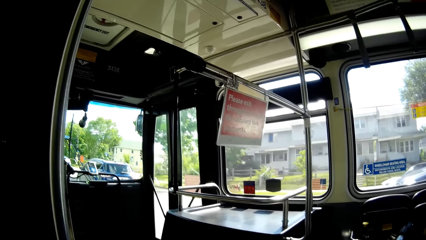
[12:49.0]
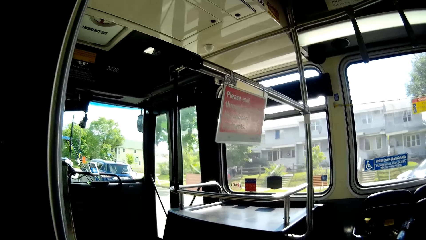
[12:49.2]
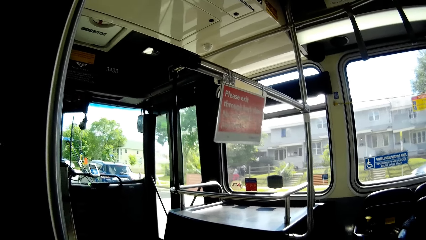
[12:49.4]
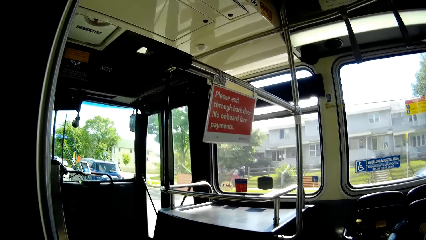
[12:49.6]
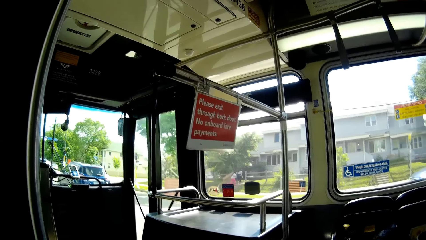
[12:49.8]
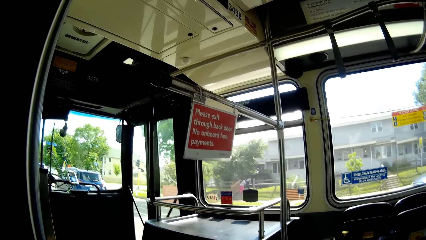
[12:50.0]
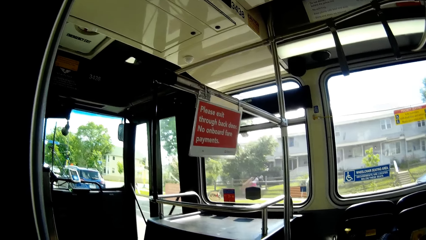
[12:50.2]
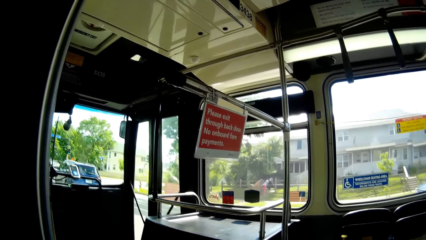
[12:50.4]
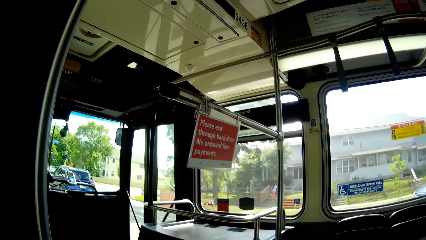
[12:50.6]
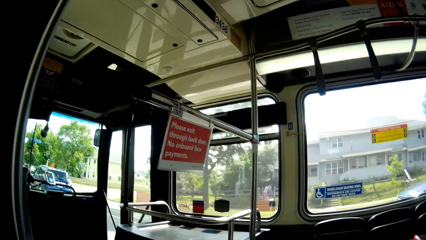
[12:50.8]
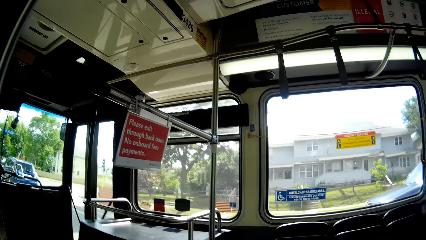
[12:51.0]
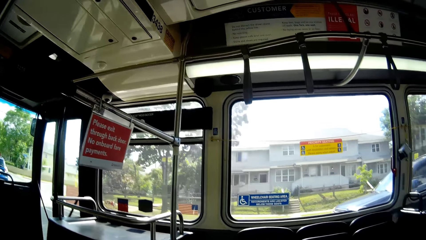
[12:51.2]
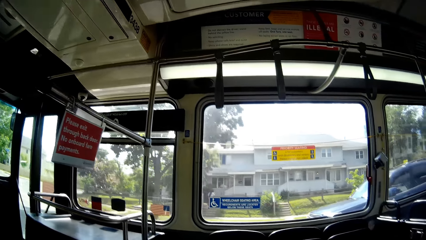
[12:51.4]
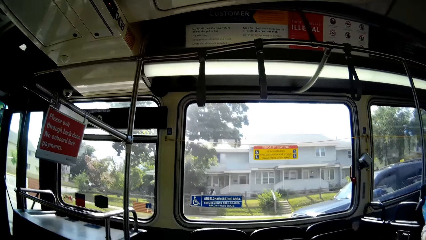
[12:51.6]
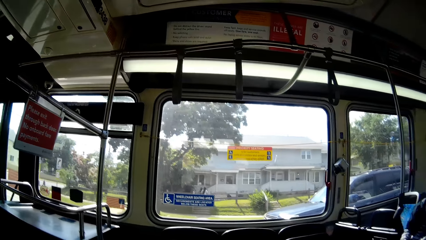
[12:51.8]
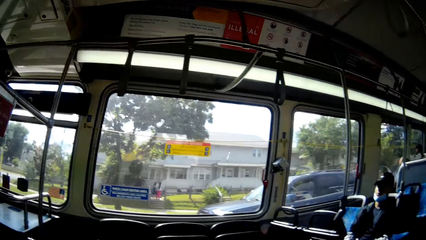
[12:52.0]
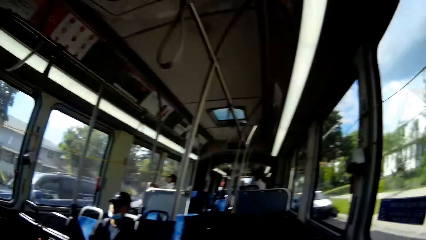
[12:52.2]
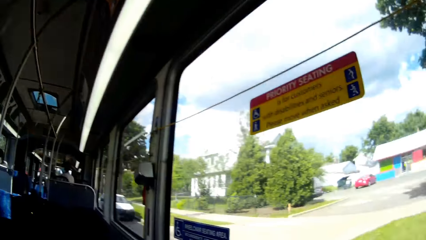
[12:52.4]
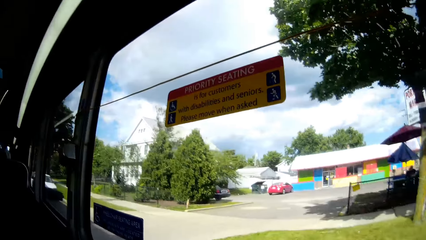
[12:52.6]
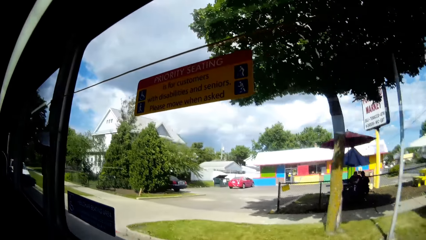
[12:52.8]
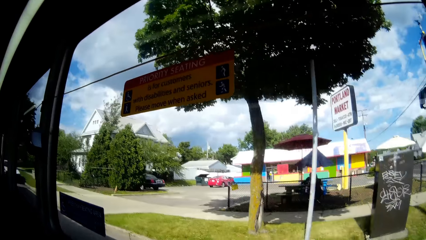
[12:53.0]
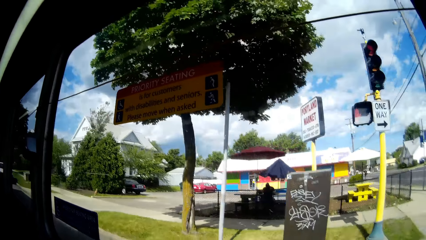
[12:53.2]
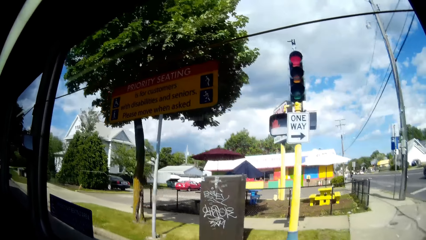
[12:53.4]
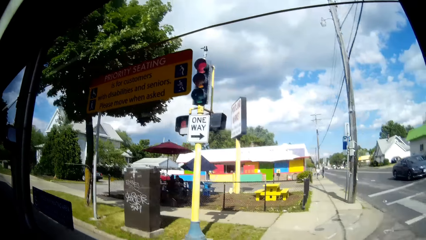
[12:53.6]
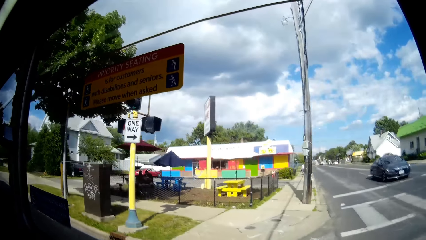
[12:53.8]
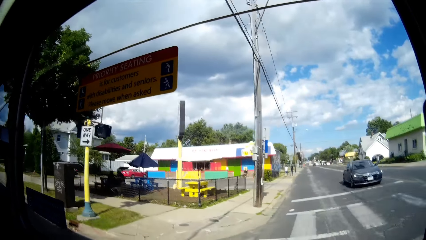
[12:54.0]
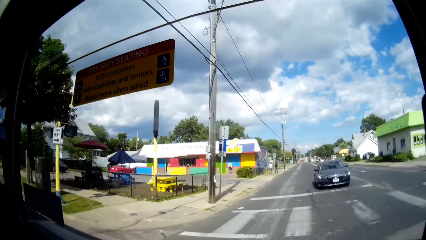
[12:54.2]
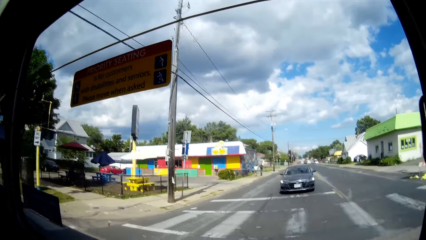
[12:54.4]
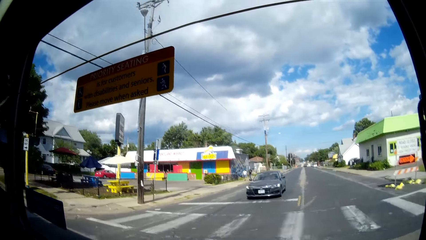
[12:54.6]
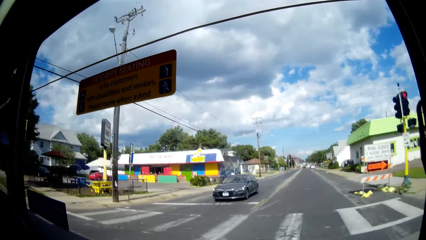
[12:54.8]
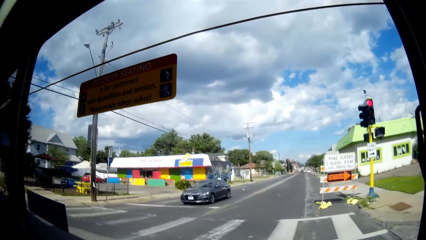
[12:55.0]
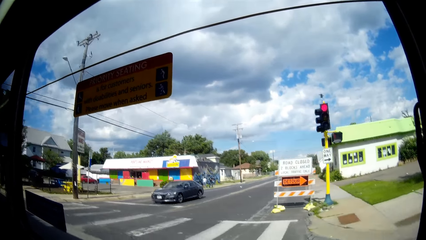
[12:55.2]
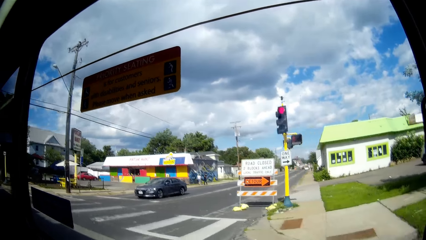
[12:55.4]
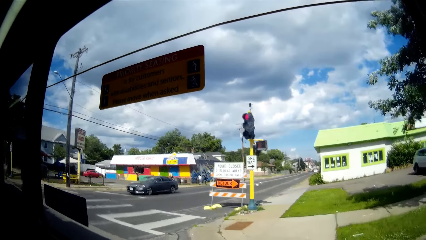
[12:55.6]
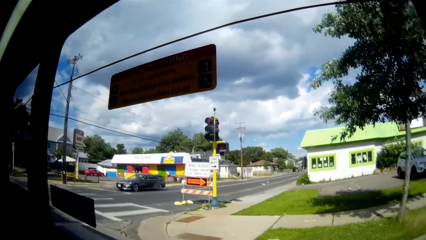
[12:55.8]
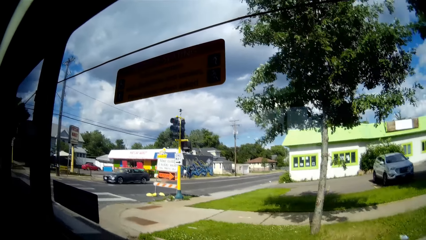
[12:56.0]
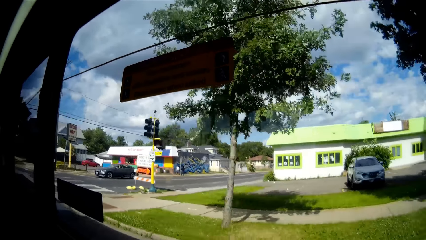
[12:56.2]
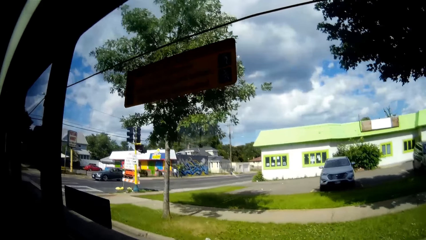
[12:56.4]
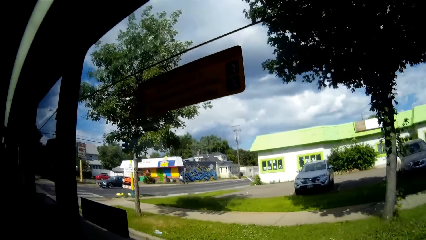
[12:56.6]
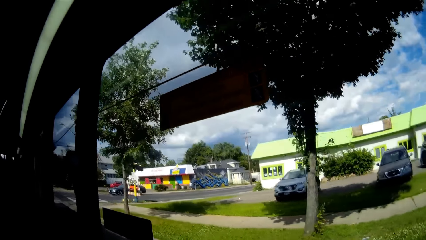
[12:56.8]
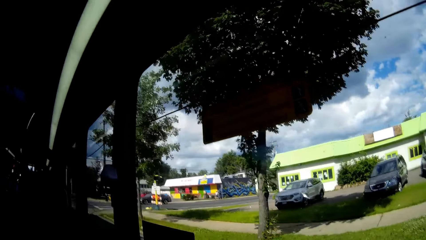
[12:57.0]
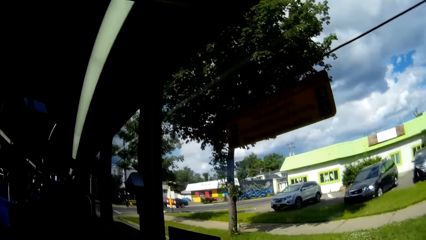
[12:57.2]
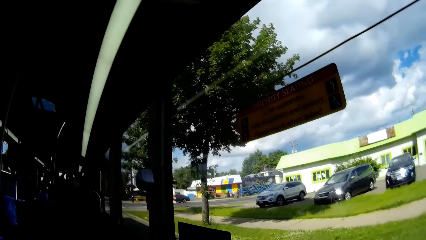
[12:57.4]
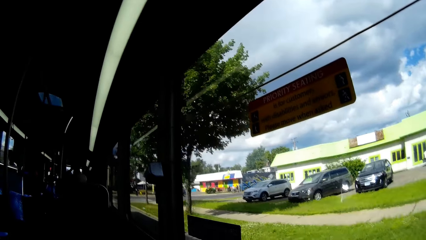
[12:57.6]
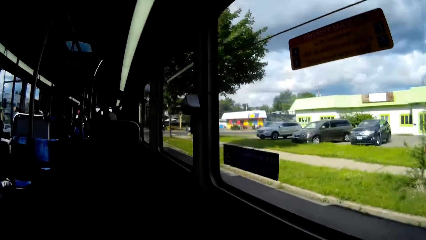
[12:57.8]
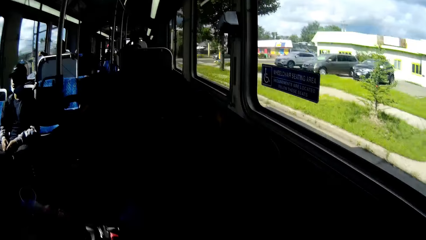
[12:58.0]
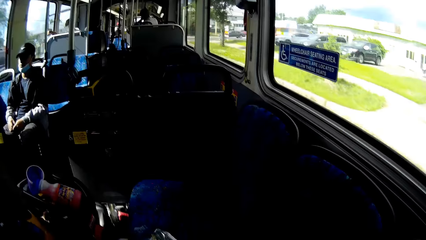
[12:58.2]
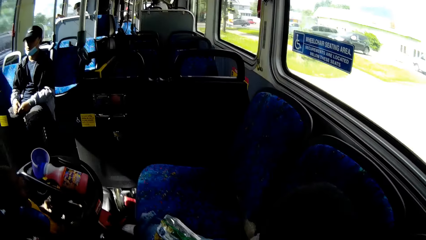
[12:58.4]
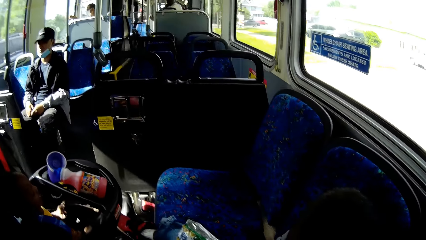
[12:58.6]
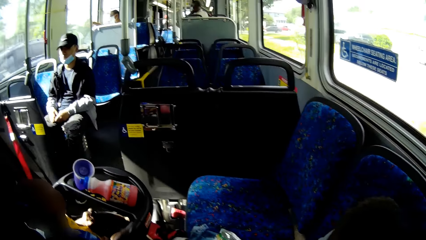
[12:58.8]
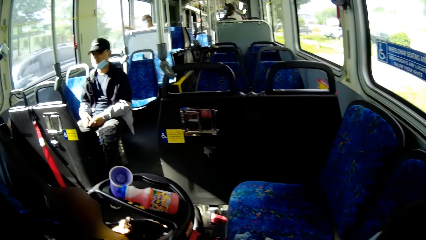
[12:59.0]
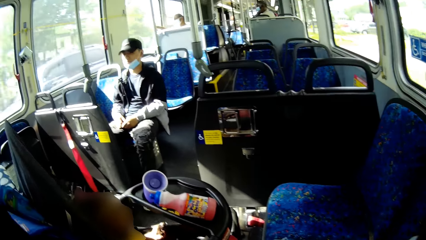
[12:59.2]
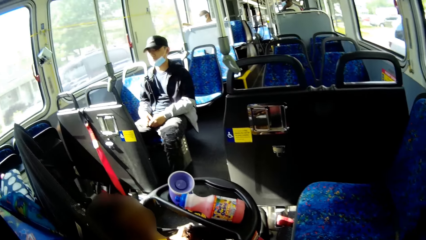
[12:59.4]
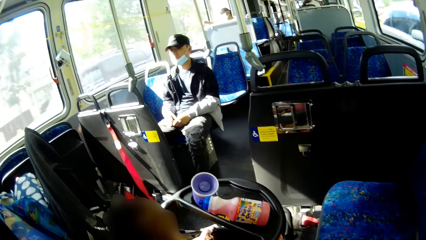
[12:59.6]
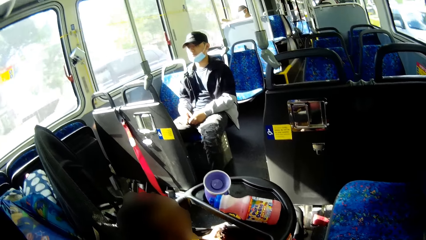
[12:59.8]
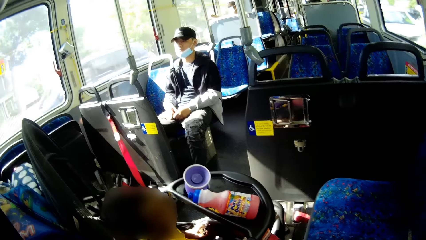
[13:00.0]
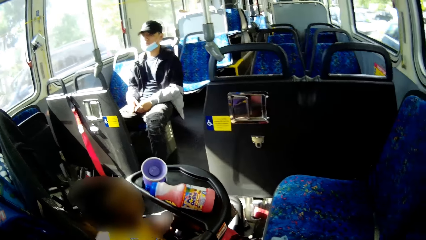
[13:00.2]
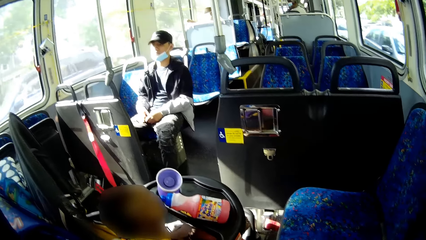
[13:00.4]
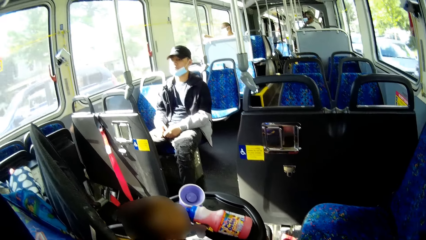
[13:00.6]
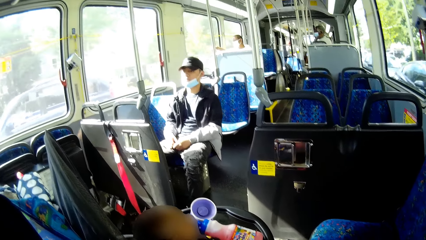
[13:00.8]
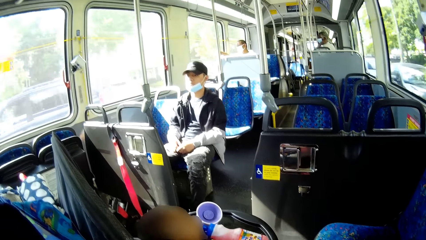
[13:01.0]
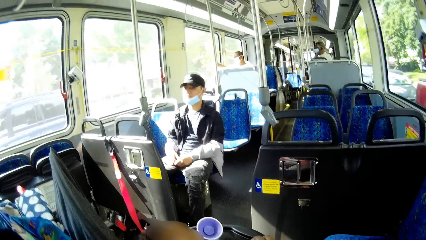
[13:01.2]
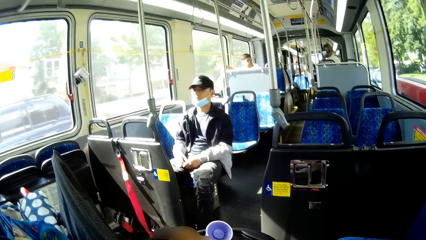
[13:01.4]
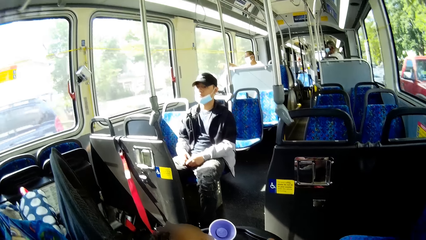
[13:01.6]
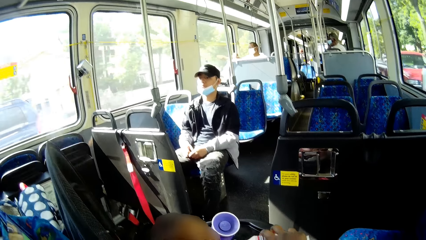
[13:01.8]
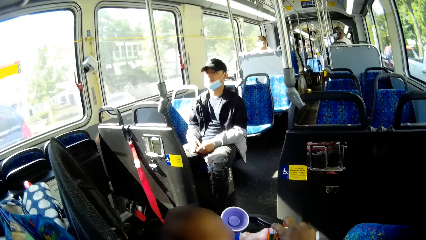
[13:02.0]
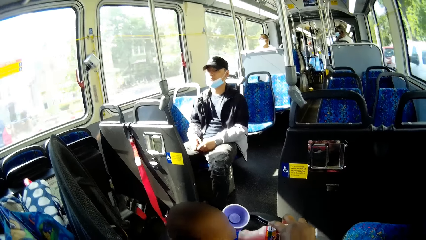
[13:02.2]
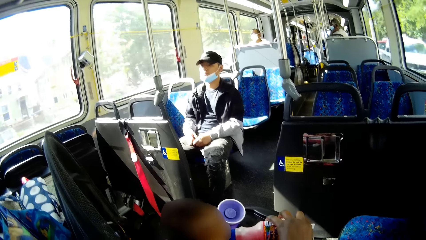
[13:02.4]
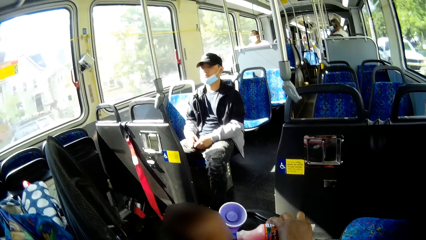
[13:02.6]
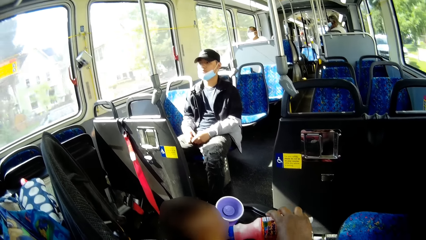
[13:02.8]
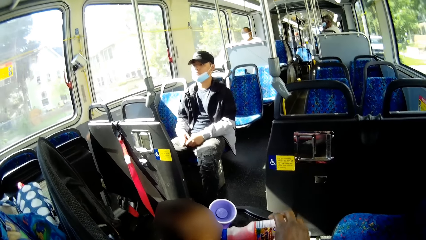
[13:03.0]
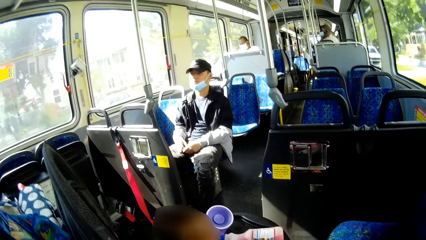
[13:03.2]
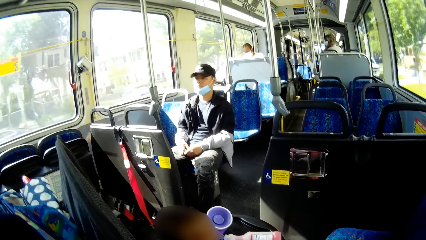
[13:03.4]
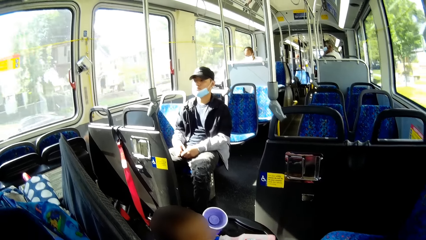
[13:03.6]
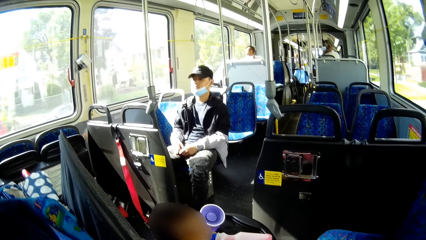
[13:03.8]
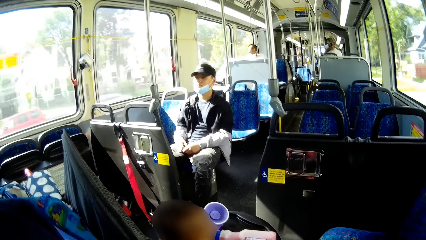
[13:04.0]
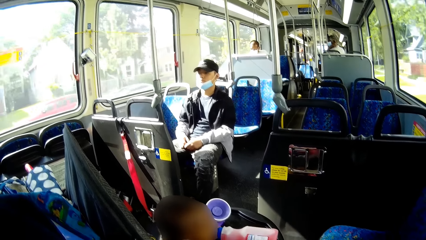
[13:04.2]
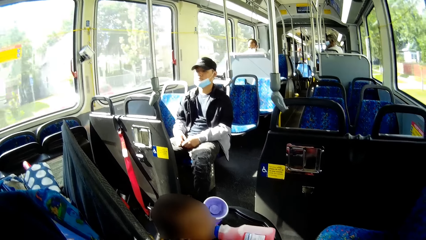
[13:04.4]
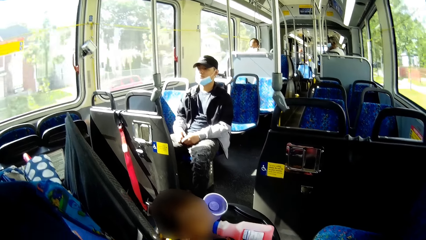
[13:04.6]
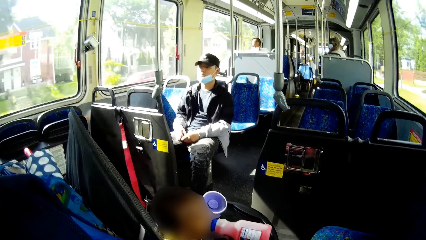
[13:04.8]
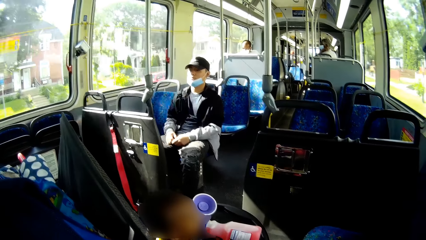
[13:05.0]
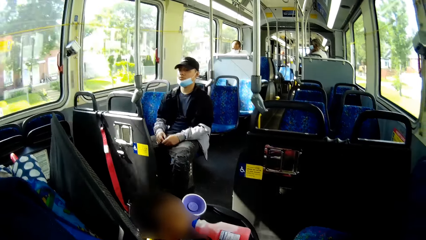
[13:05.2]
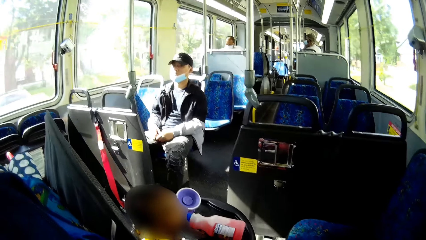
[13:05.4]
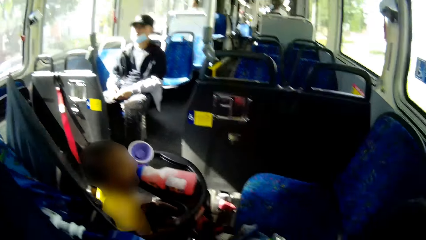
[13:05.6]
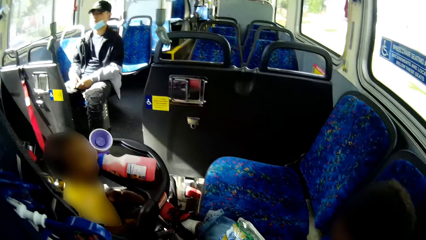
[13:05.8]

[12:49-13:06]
The camera wearer steadies the juice bottle for a baby with her right hand.
